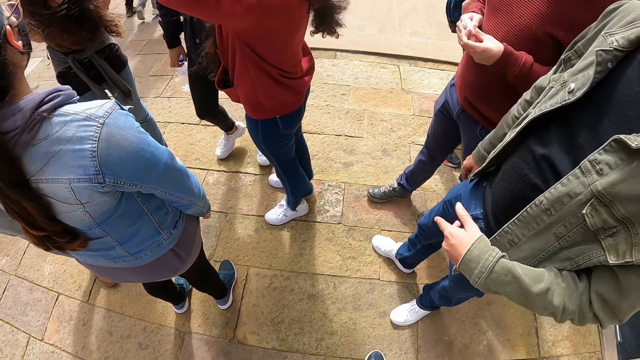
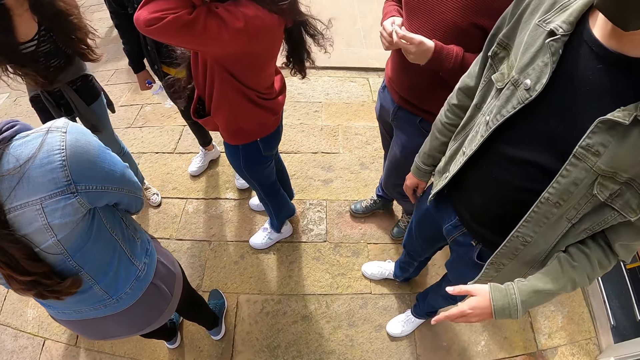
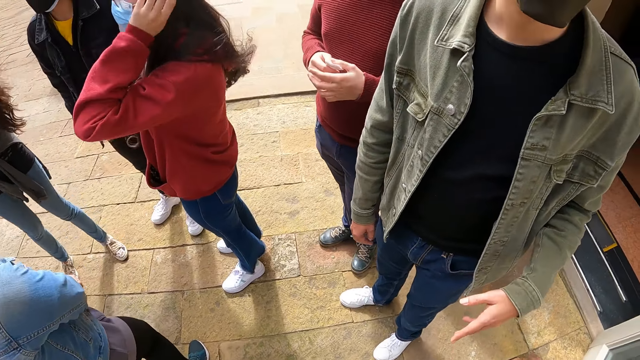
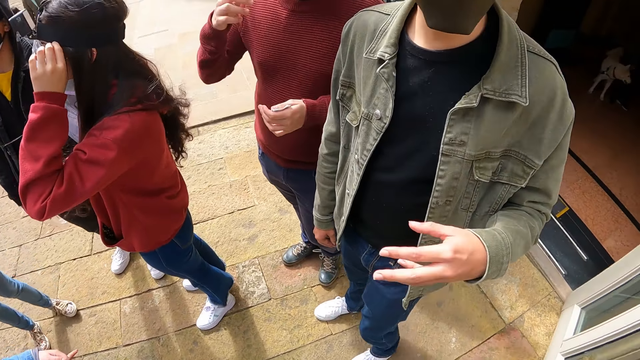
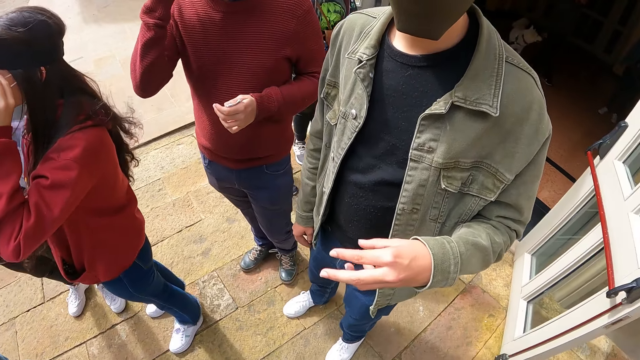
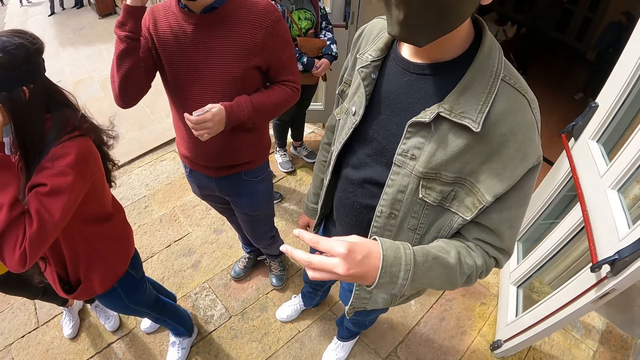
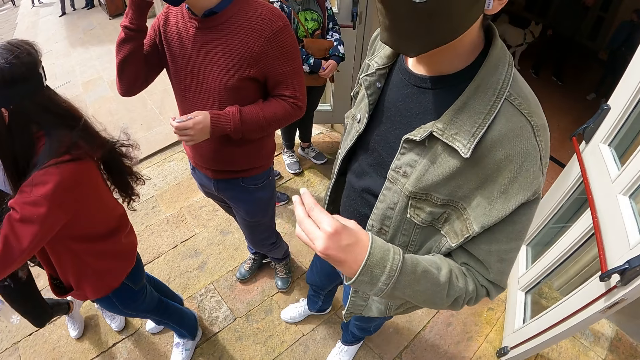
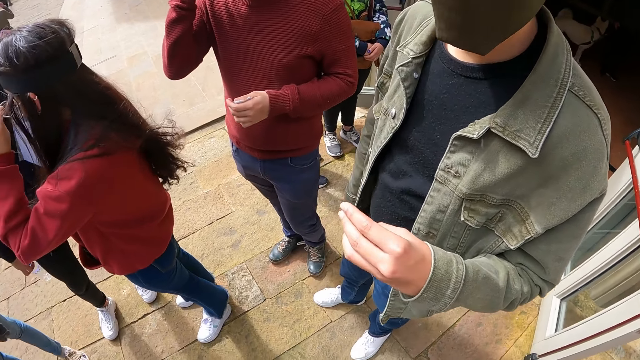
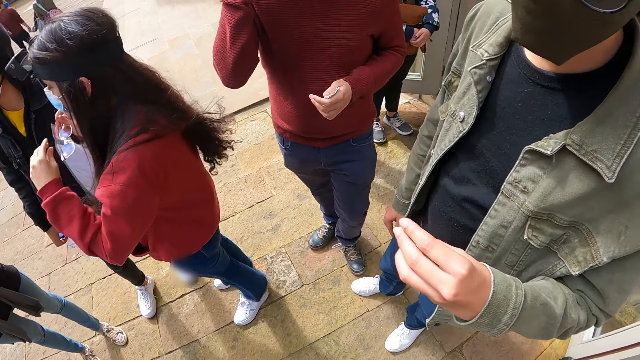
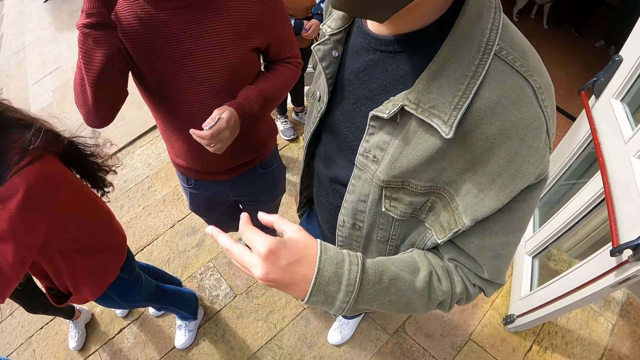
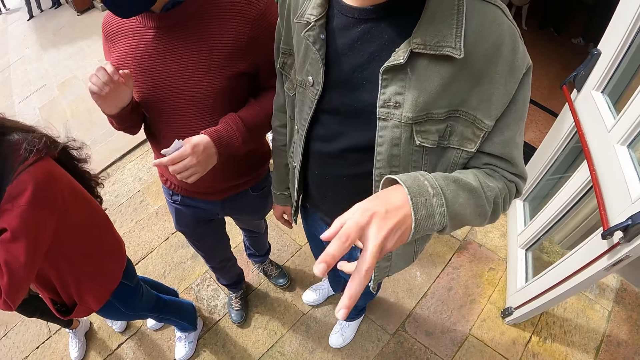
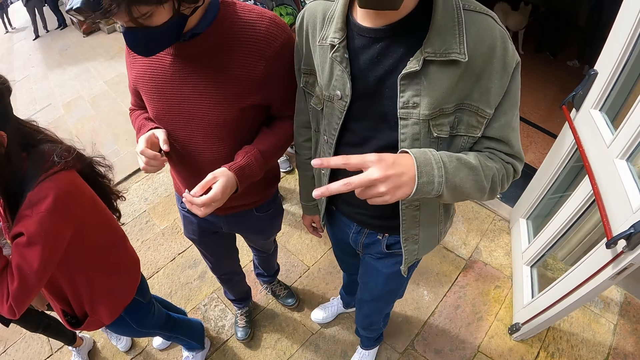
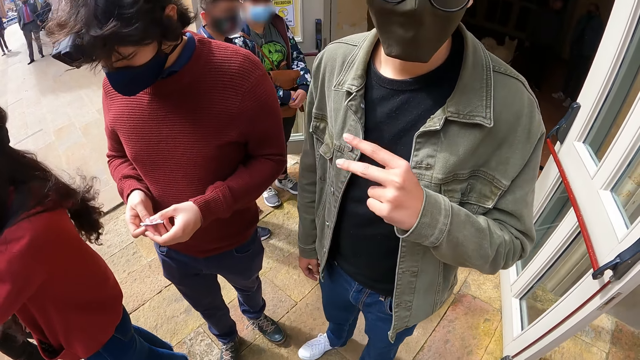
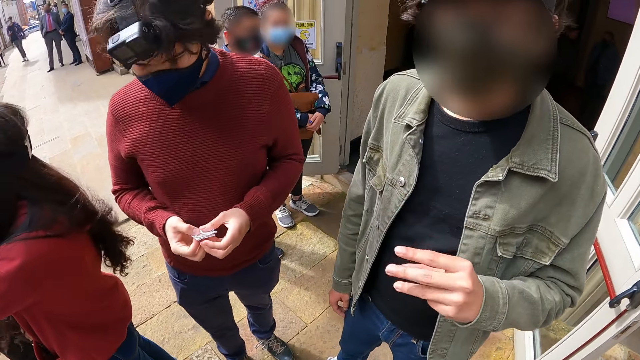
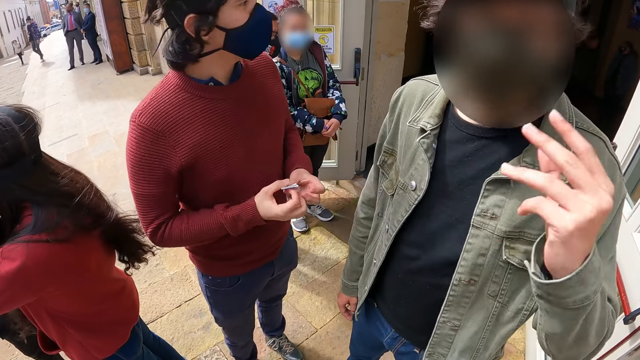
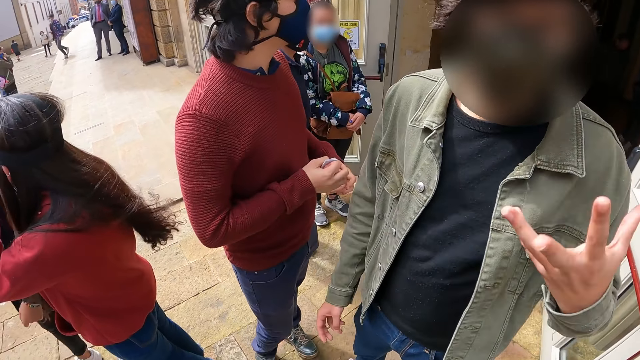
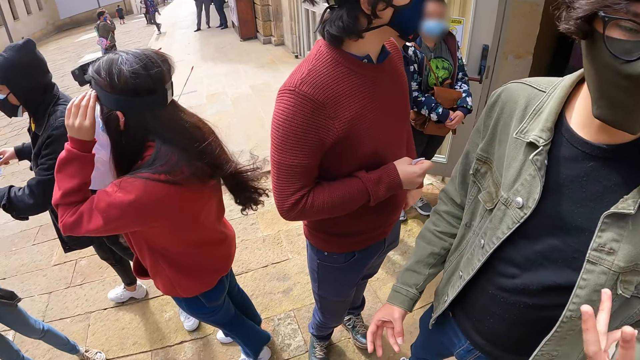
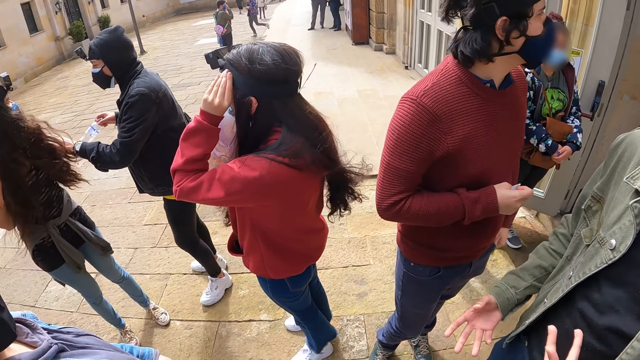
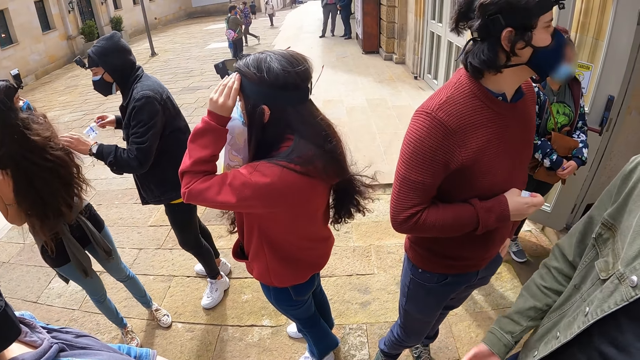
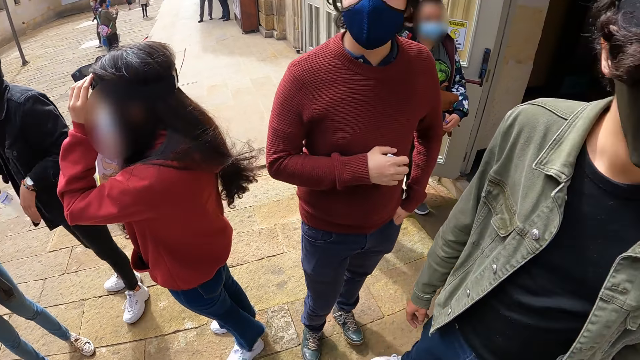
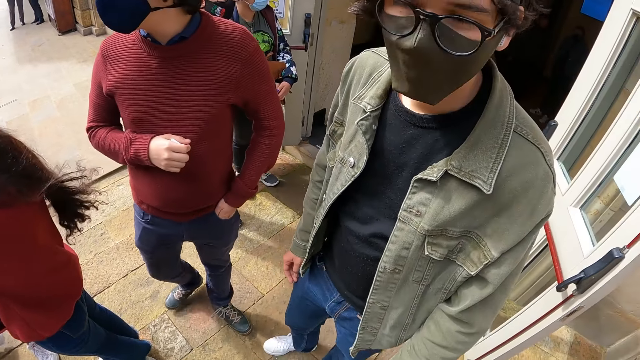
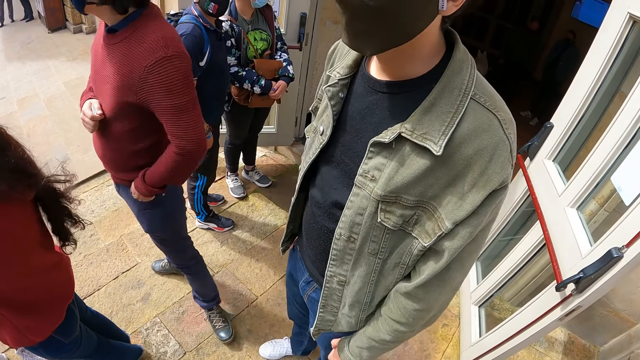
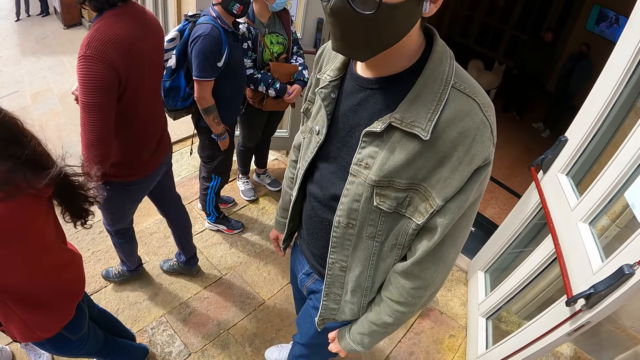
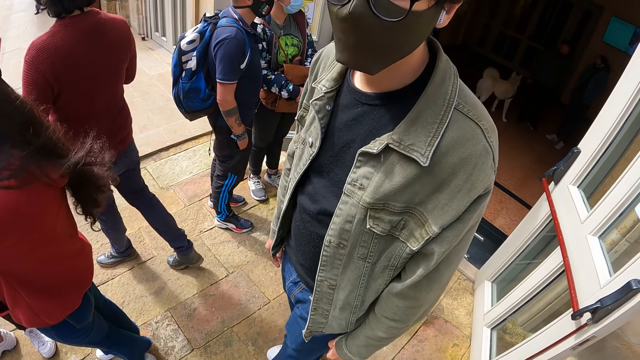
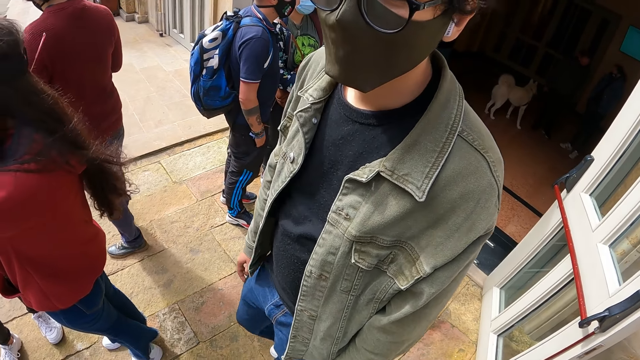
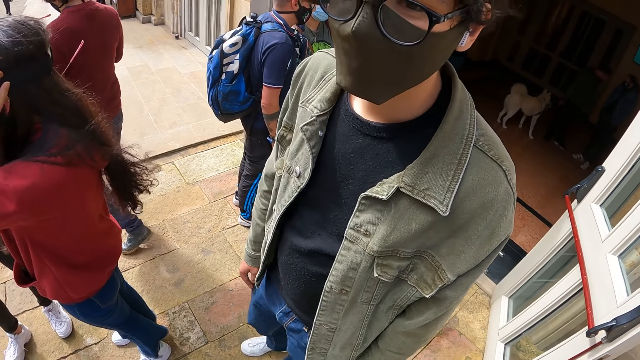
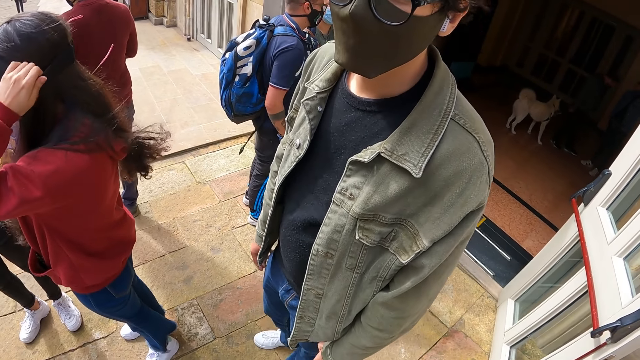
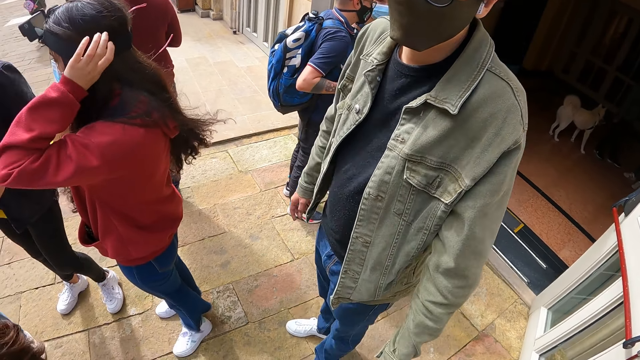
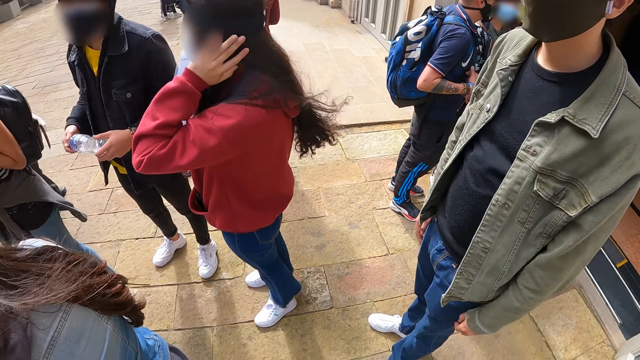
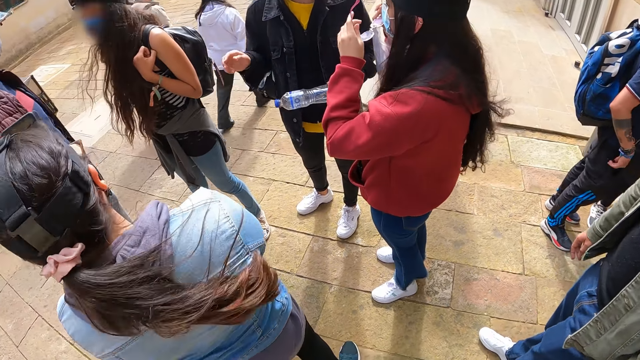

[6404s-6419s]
A woman removes the specs. The camera wearer converses with a man. The woman touches the camera. The camera wearer looks around.

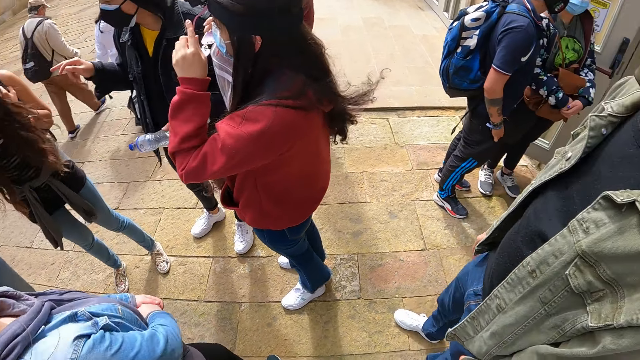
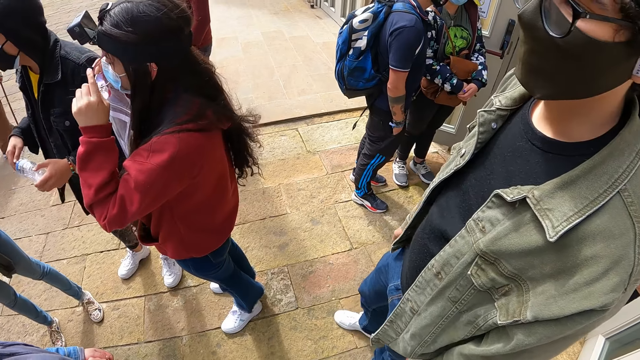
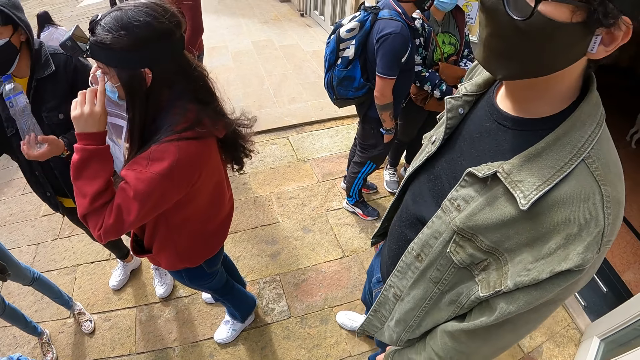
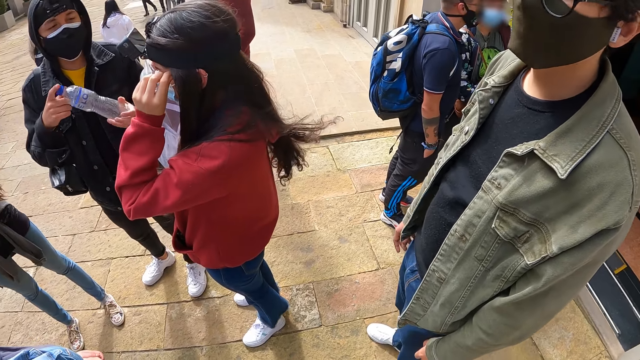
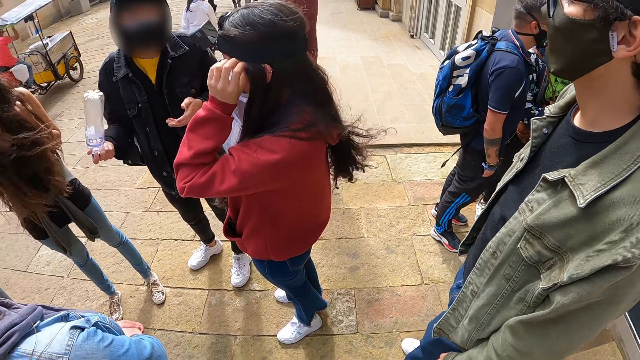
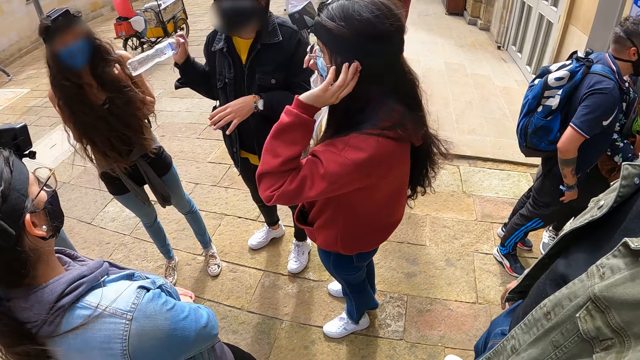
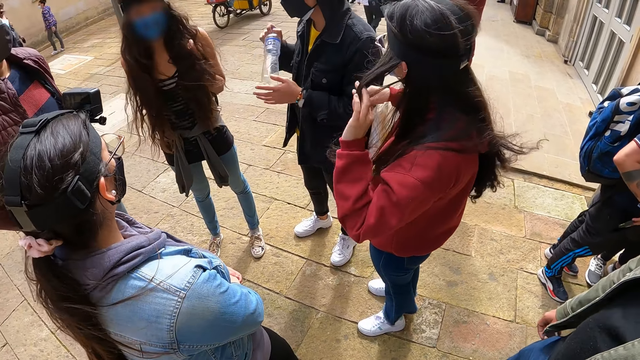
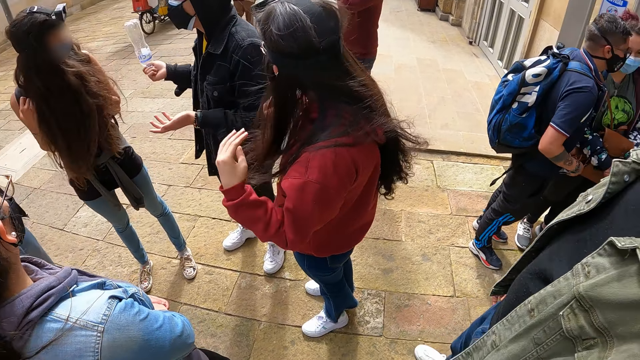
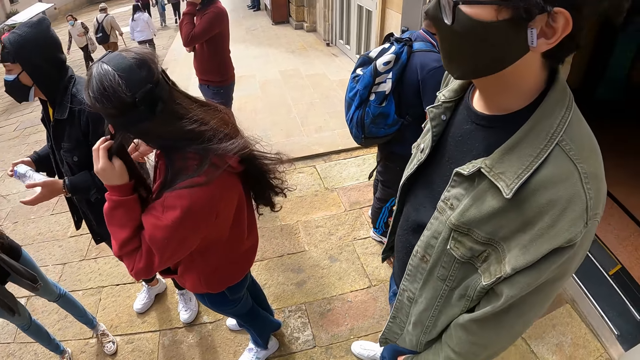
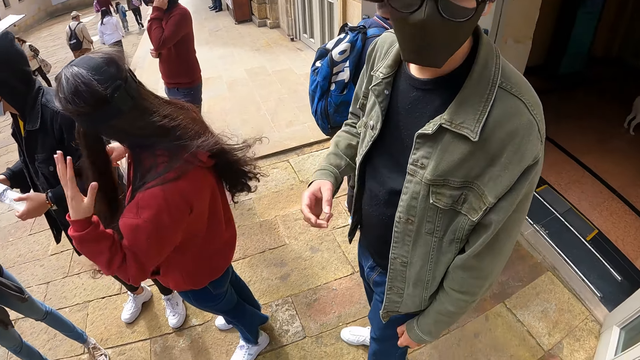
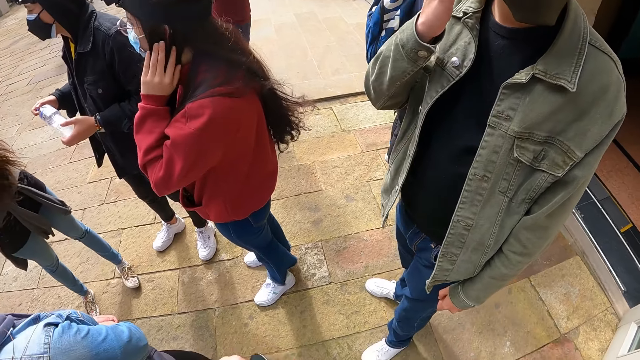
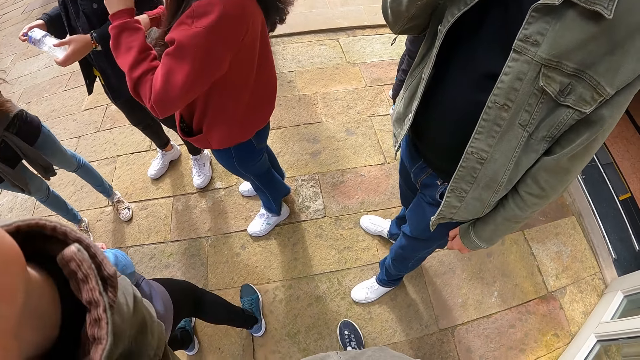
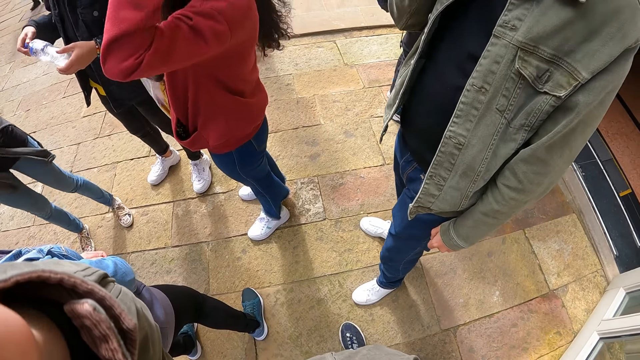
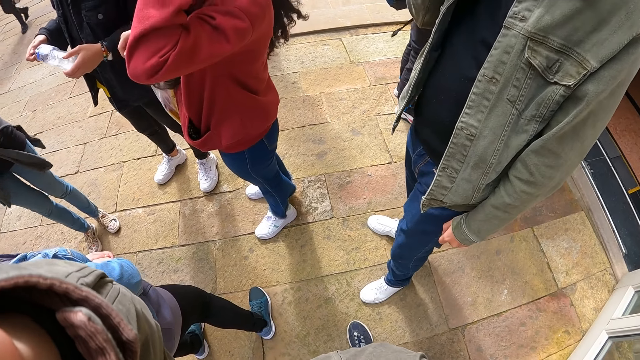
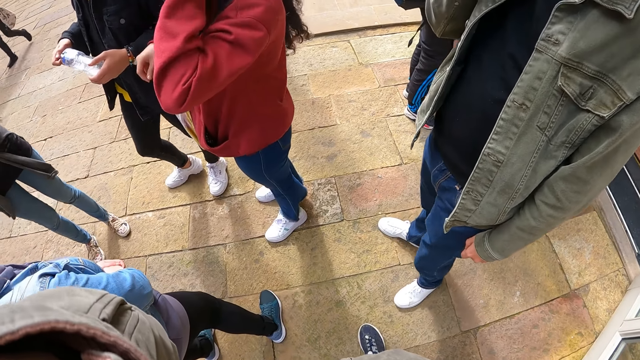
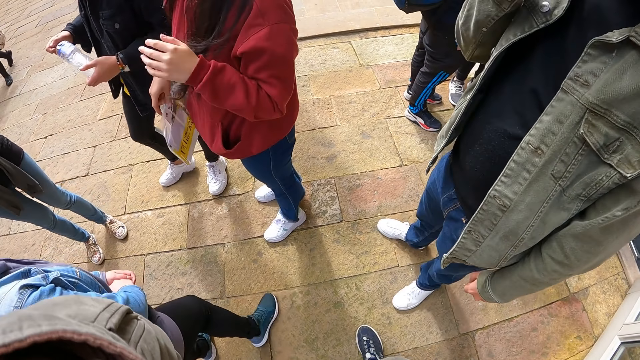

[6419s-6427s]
A woman converses with another woman. The camera wearer touches on the head with the left hand.
